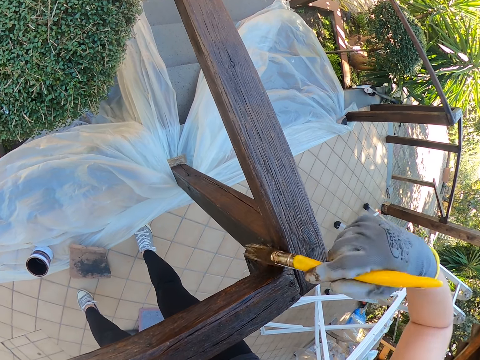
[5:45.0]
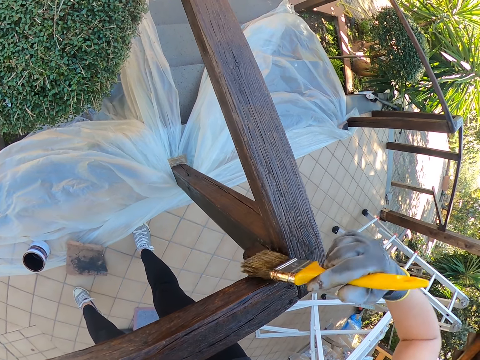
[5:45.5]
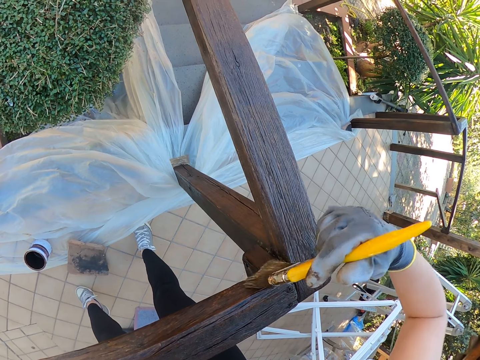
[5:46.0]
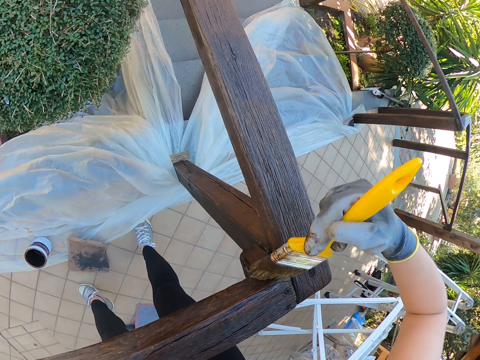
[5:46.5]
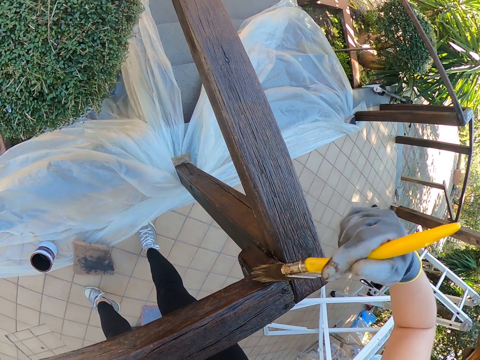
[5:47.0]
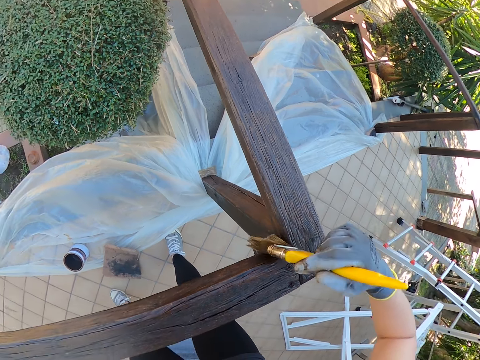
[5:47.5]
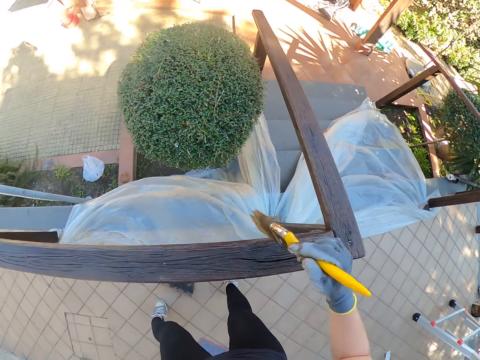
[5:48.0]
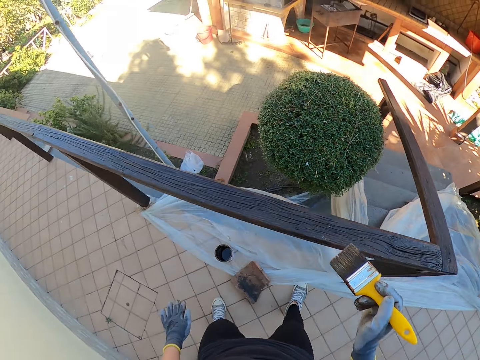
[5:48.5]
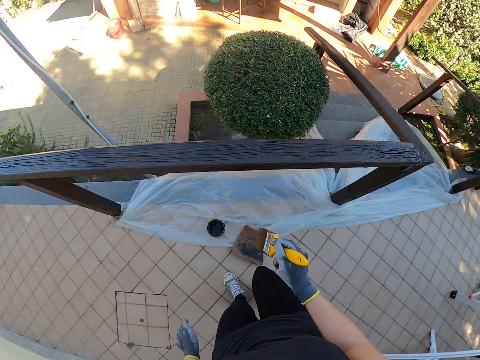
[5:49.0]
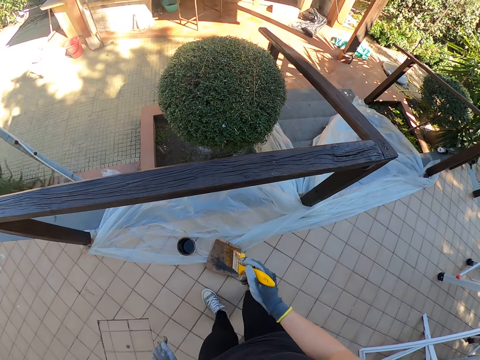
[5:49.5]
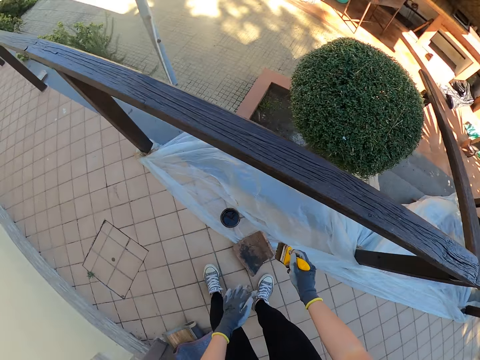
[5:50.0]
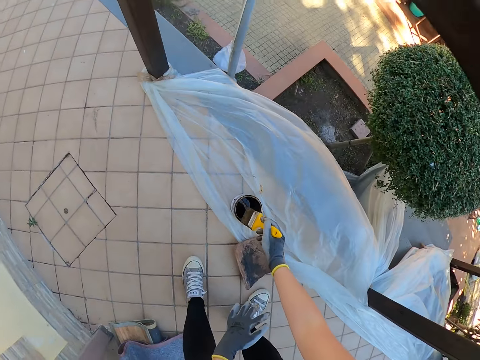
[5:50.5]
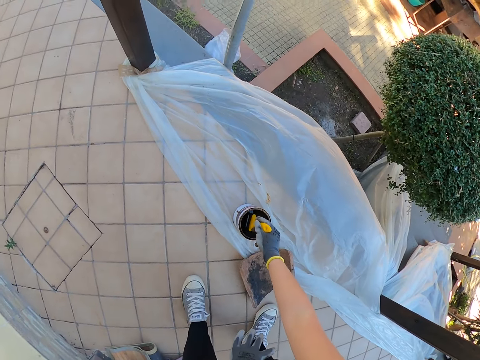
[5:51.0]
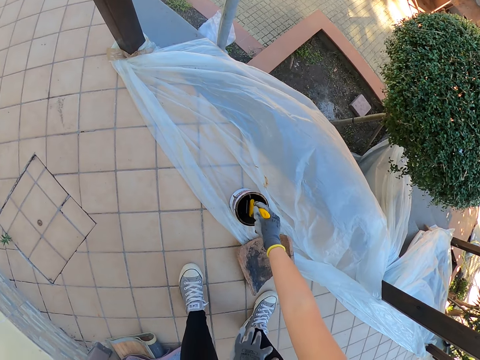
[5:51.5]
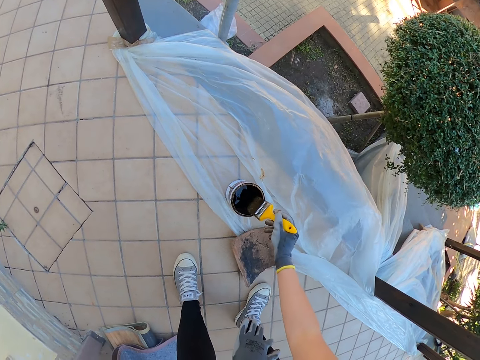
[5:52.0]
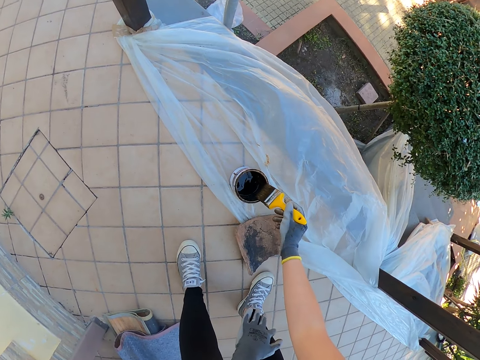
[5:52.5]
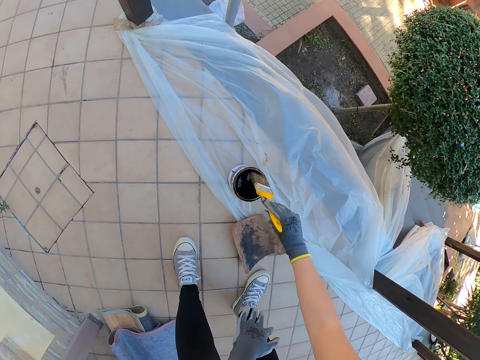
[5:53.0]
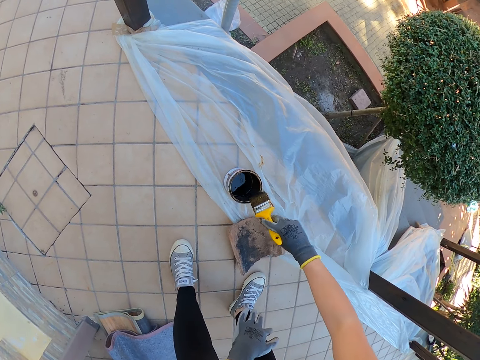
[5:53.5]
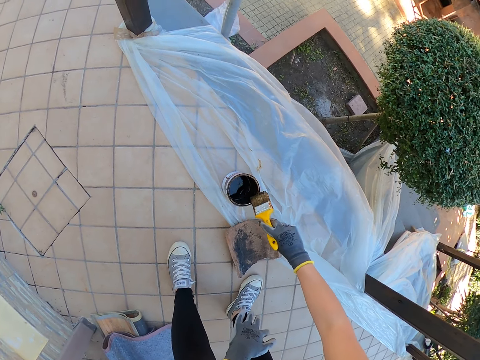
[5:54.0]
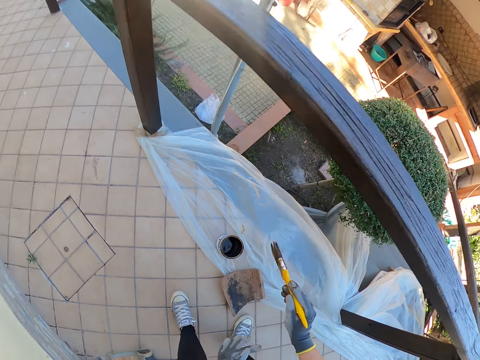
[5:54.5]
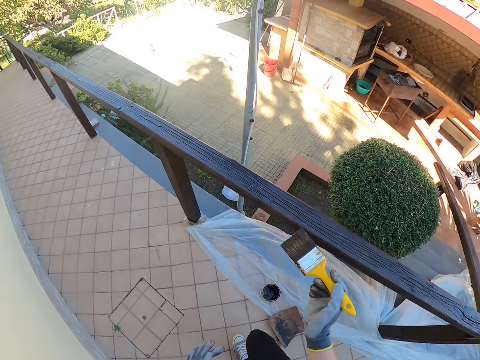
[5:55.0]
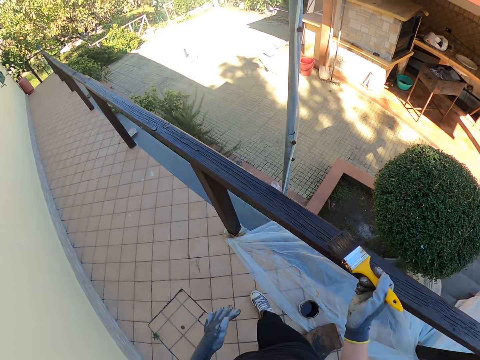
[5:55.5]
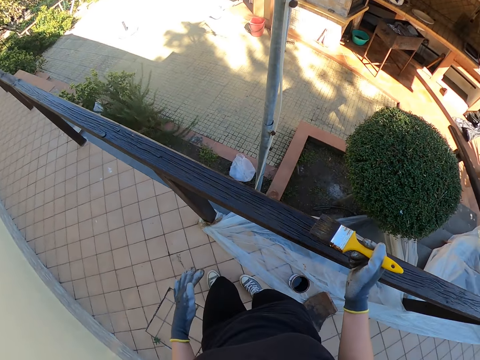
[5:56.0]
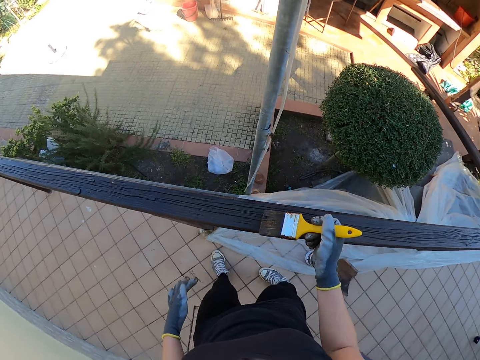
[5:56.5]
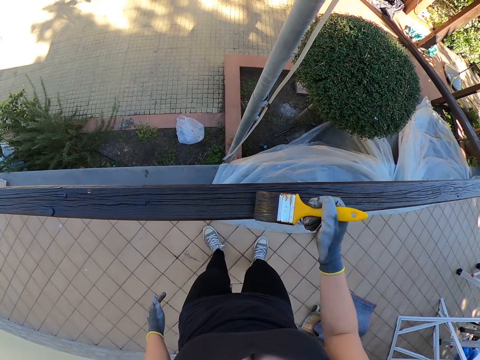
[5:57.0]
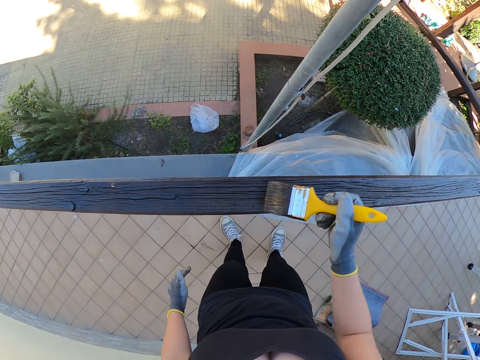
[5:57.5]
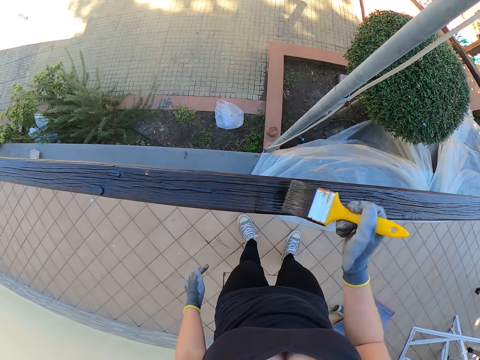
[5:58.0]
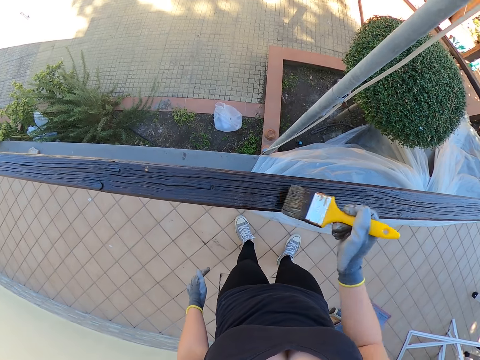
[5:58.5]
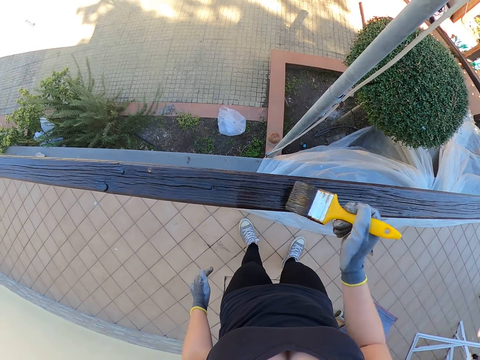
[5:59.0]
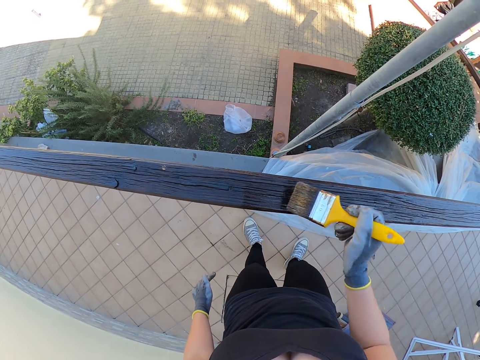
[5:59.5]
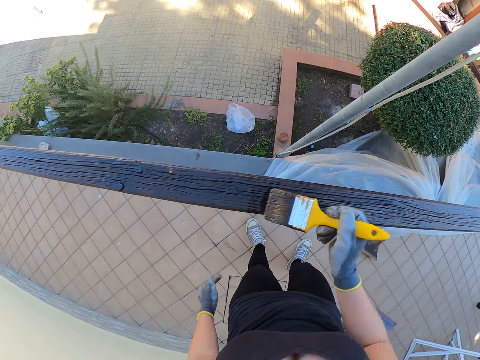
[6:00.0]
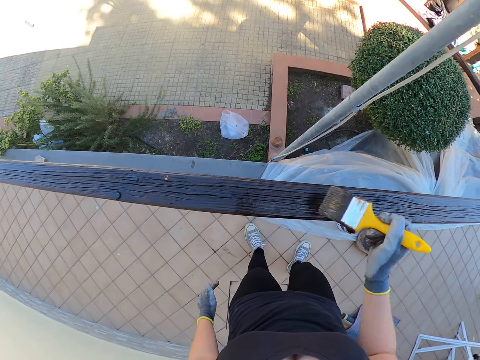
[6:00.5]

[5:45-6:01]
The camera wearer turns around, stops painting, walks around and bends downwards. They dip the paint brush in the paint can. They drain the paint on the brush by the side of the paint can. They stand up, walk around and paint the exterior wooden railings.

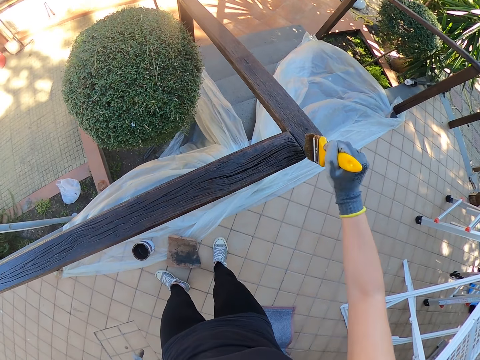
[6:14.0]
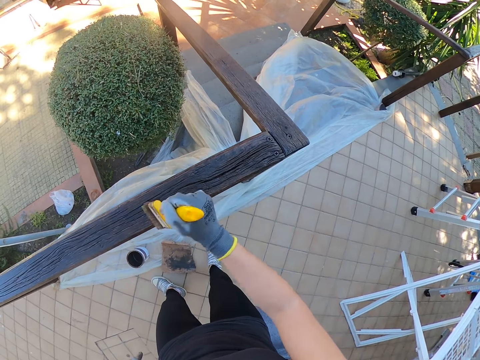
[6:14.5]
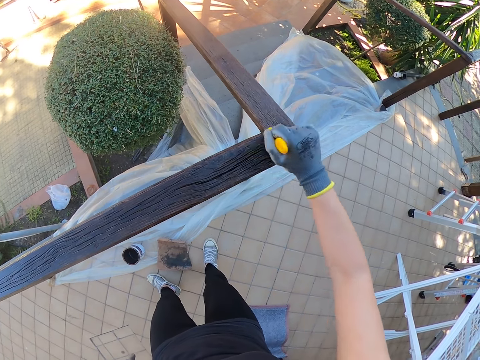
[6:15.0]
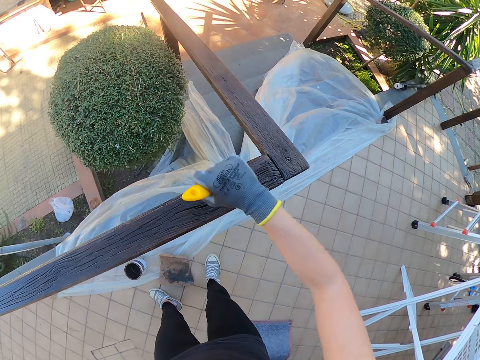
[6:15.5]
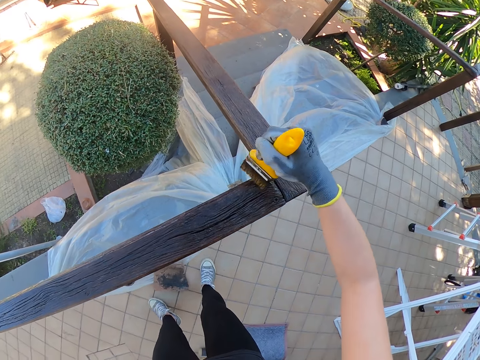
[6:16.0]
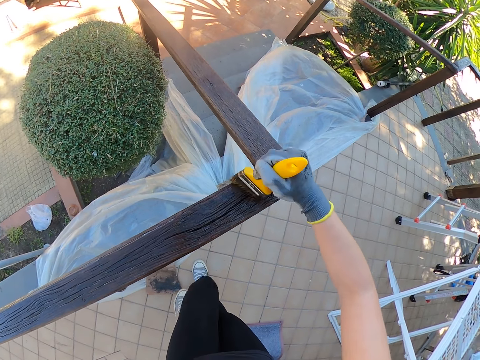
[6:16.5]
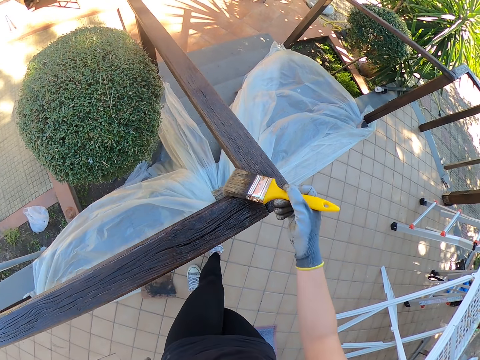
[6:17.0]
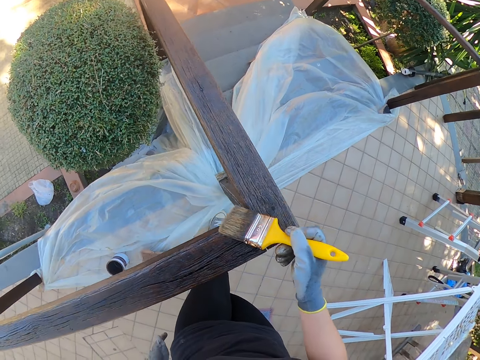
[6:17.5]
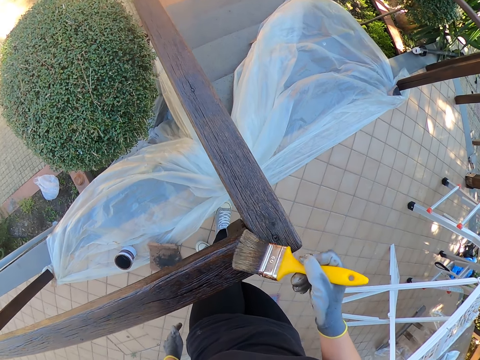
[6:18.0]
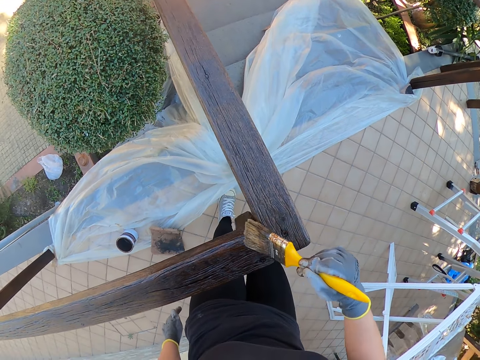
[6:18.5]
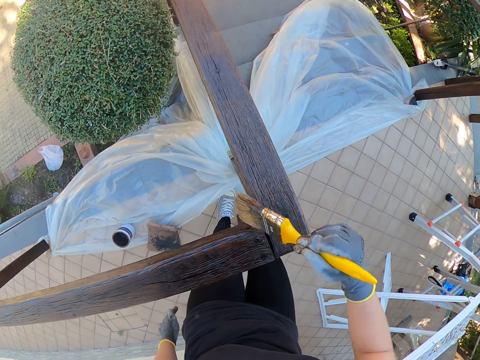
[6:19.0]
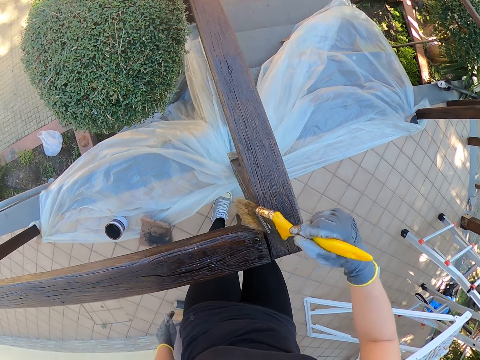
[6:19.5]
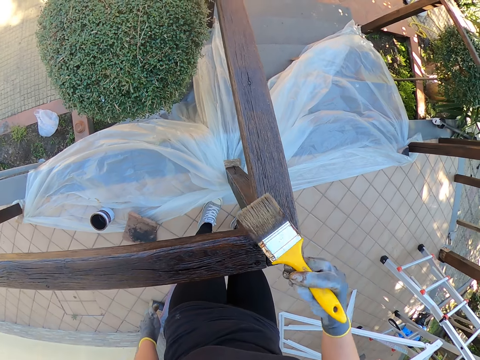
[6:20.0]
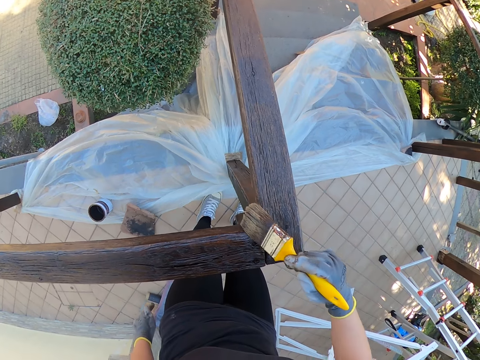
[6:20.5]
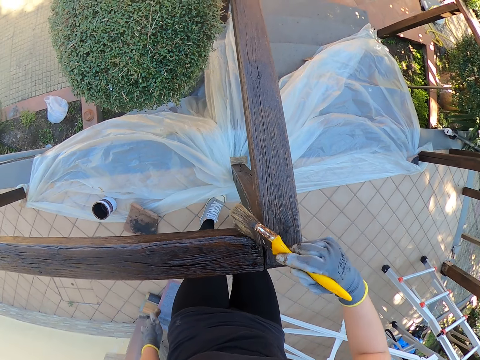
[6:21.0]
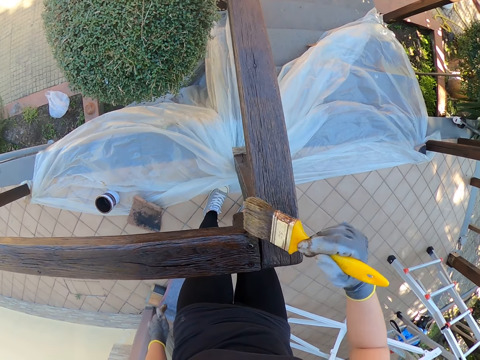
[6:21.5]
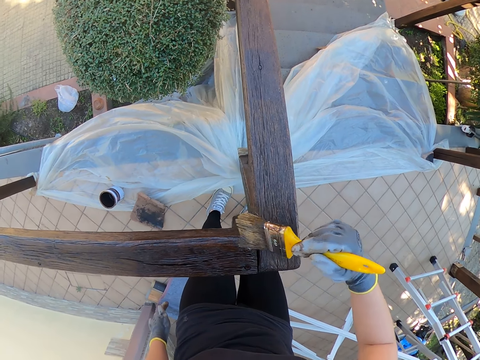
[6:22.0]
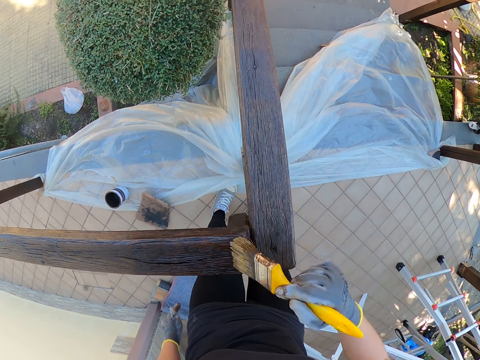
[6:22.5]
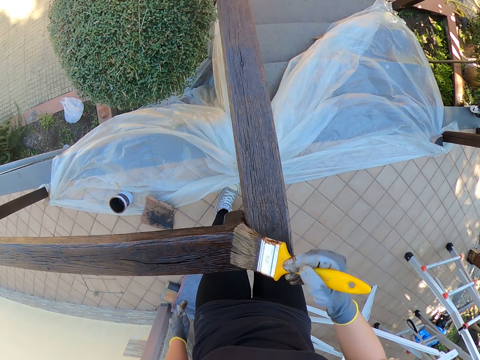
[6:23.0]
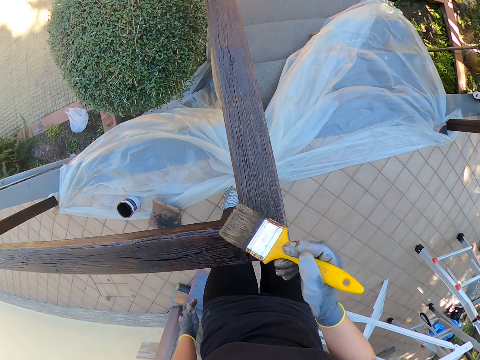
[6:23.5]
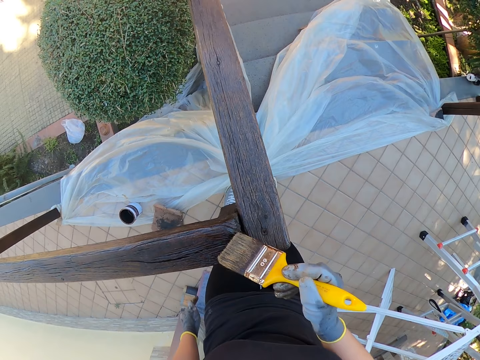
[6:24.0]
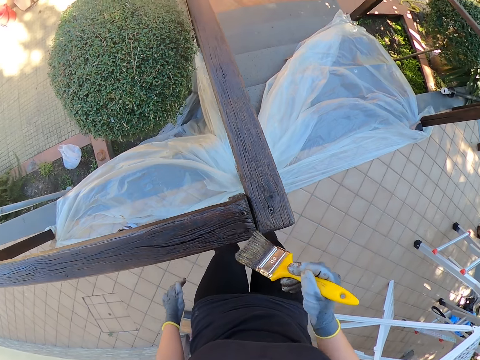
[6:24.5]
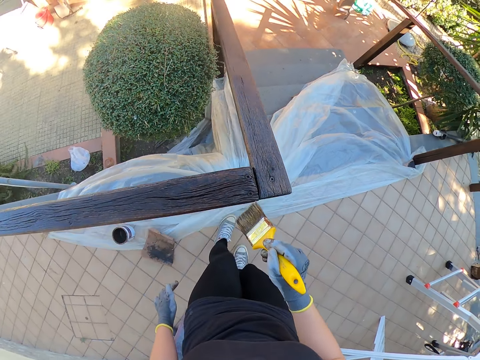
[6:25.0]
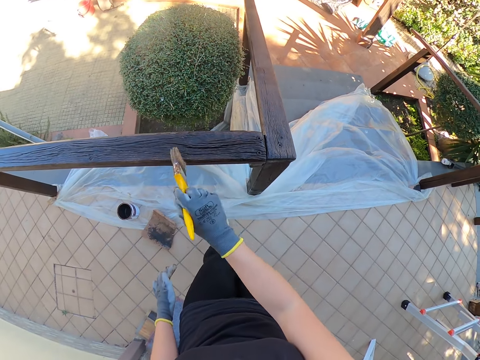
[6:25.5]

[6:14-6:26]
The camera wearer walks around.
